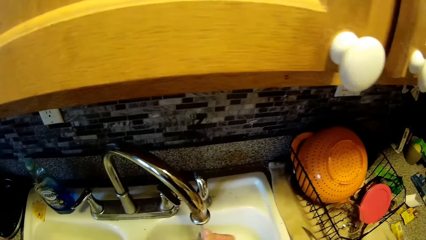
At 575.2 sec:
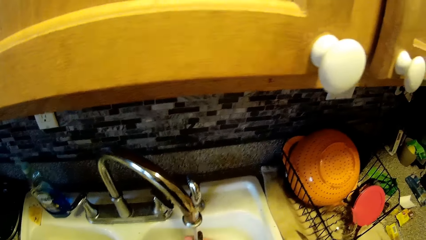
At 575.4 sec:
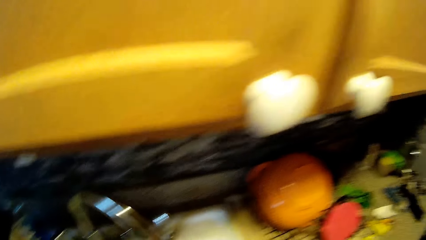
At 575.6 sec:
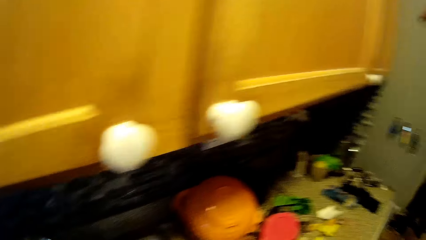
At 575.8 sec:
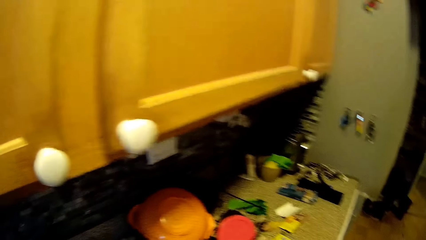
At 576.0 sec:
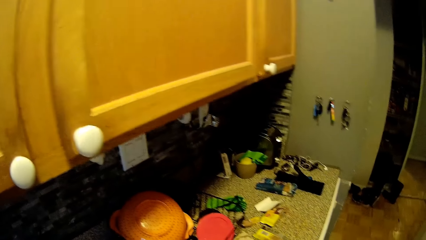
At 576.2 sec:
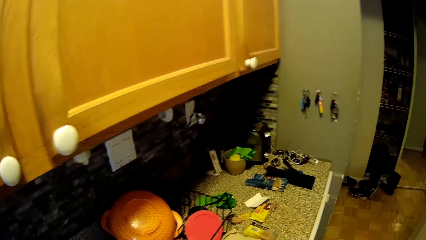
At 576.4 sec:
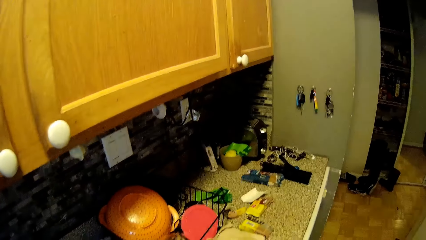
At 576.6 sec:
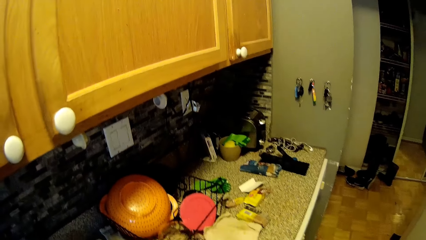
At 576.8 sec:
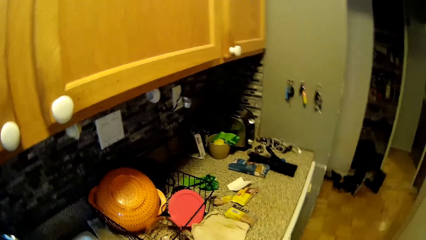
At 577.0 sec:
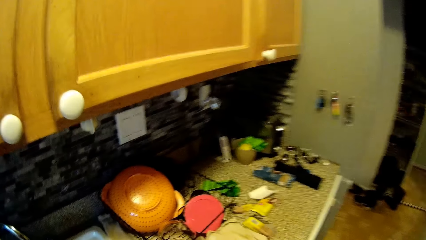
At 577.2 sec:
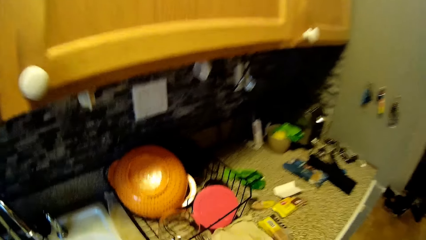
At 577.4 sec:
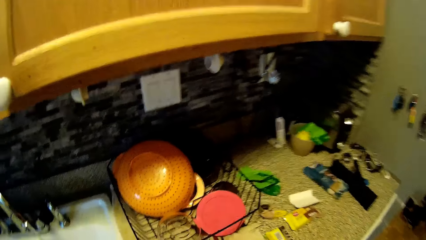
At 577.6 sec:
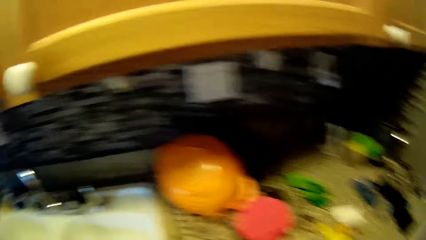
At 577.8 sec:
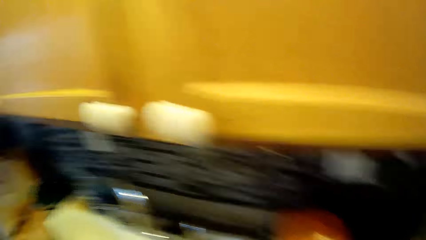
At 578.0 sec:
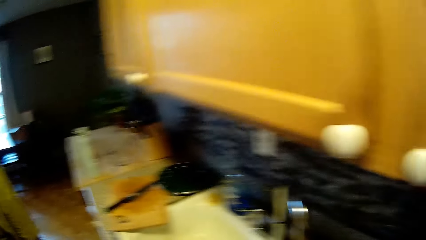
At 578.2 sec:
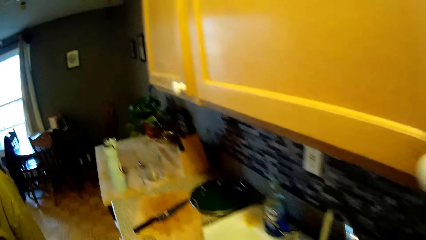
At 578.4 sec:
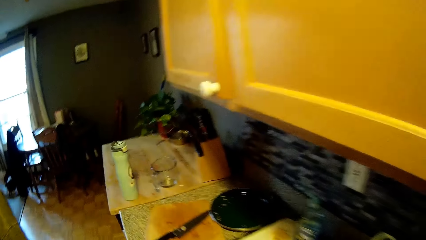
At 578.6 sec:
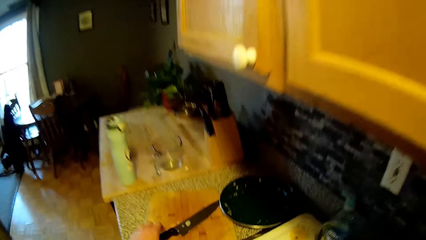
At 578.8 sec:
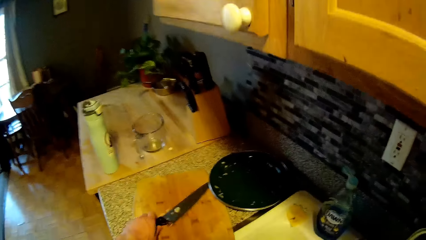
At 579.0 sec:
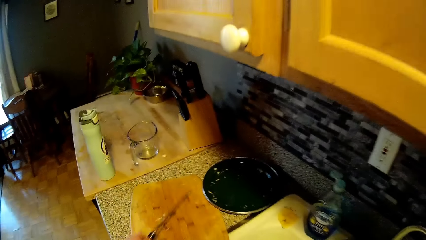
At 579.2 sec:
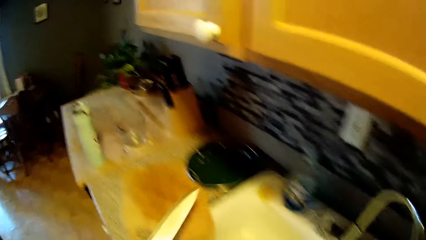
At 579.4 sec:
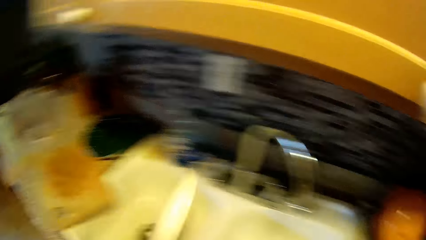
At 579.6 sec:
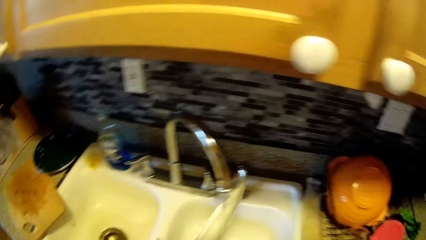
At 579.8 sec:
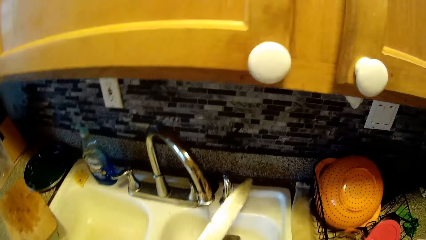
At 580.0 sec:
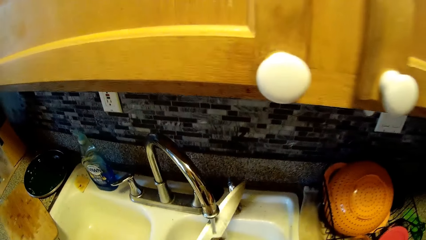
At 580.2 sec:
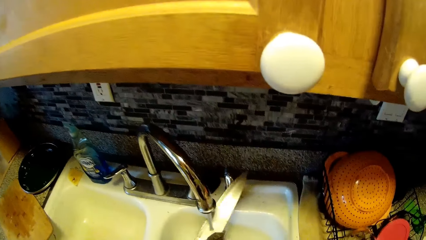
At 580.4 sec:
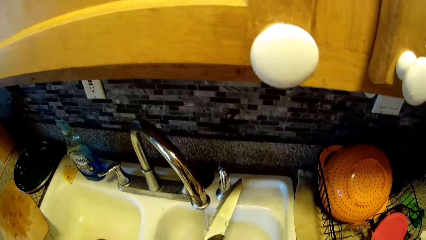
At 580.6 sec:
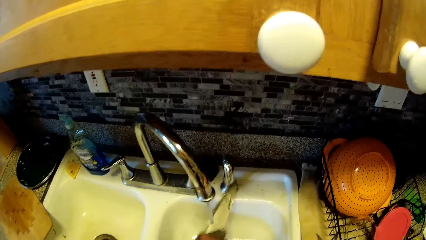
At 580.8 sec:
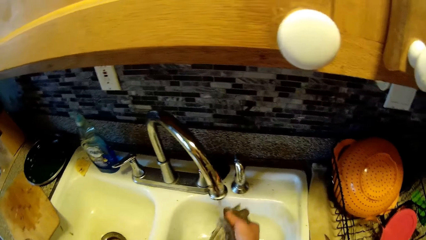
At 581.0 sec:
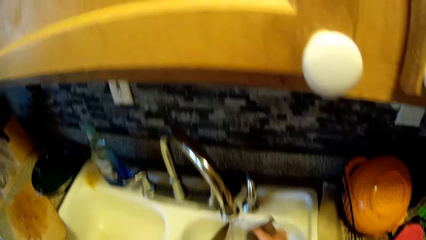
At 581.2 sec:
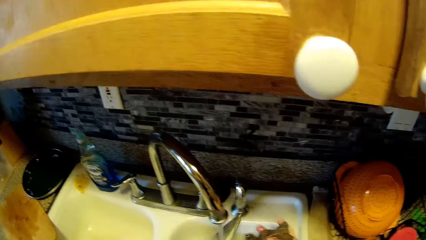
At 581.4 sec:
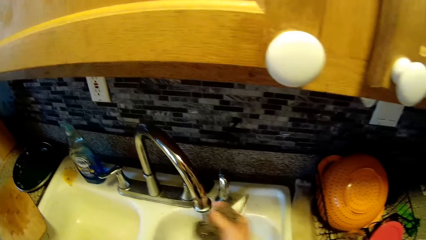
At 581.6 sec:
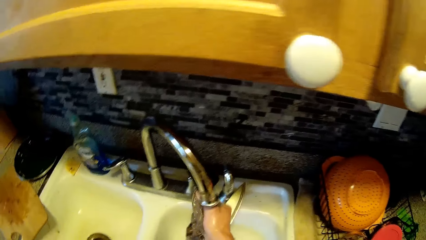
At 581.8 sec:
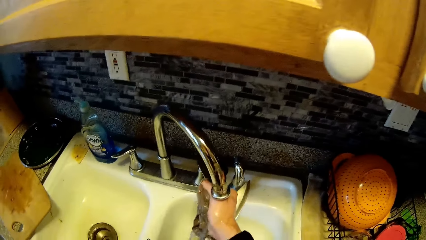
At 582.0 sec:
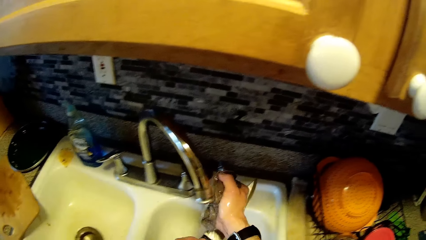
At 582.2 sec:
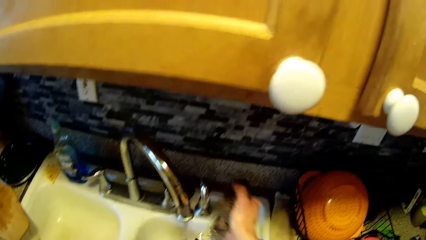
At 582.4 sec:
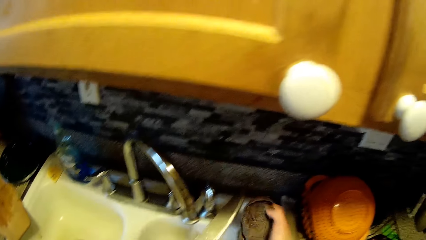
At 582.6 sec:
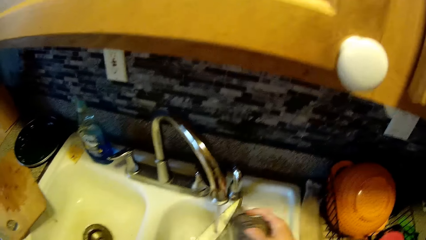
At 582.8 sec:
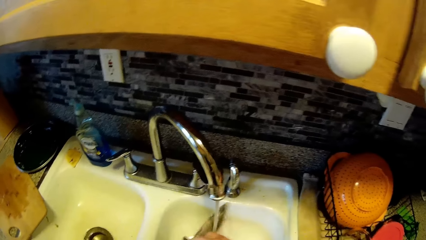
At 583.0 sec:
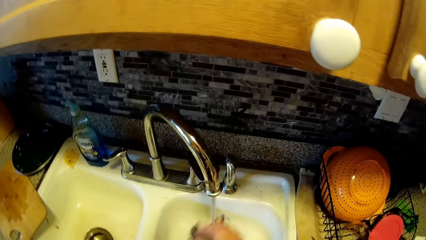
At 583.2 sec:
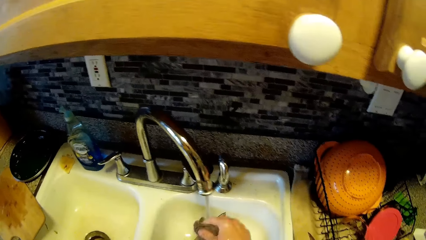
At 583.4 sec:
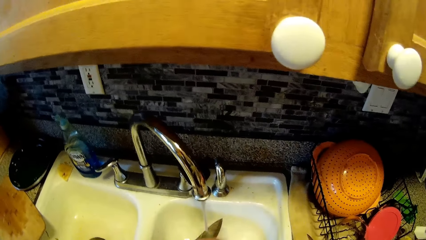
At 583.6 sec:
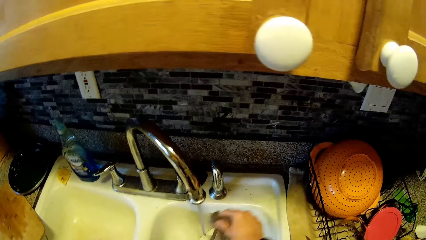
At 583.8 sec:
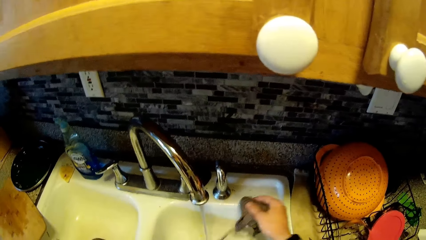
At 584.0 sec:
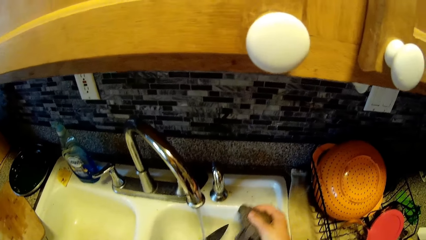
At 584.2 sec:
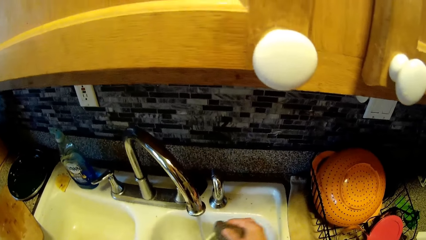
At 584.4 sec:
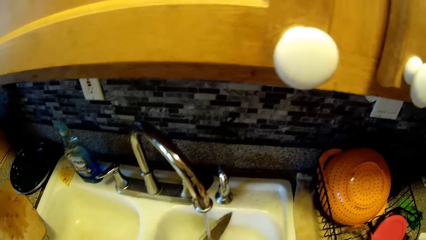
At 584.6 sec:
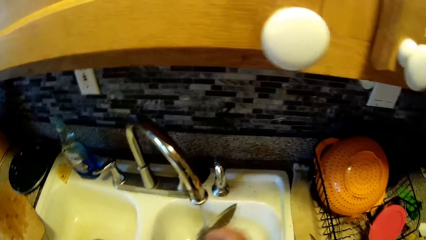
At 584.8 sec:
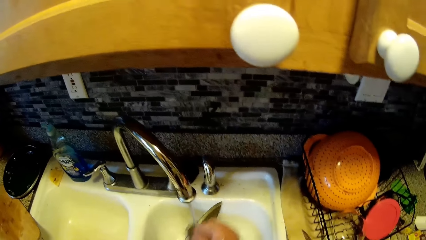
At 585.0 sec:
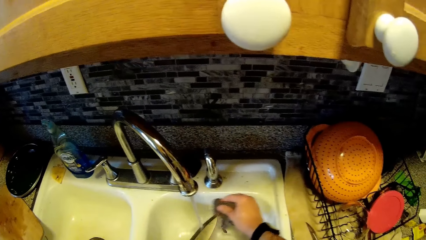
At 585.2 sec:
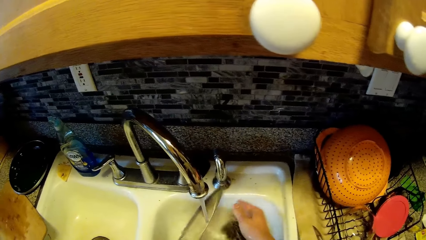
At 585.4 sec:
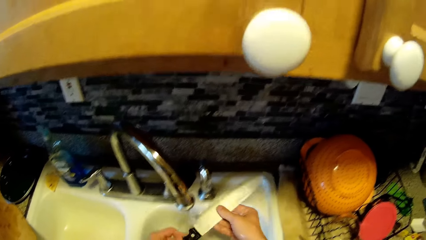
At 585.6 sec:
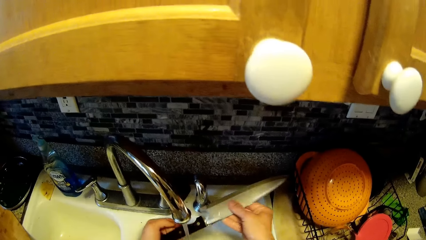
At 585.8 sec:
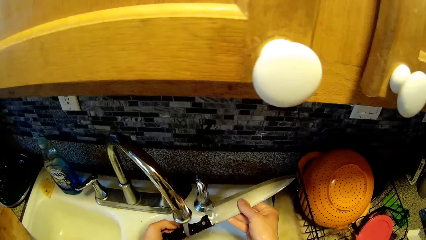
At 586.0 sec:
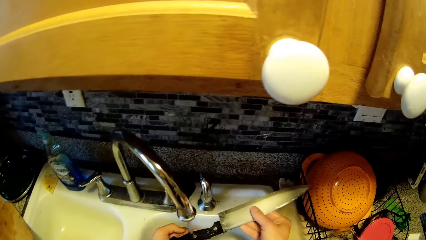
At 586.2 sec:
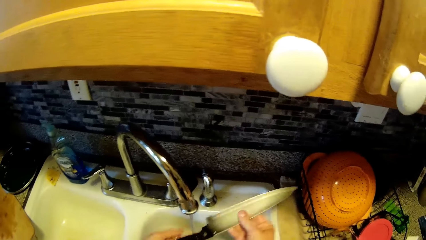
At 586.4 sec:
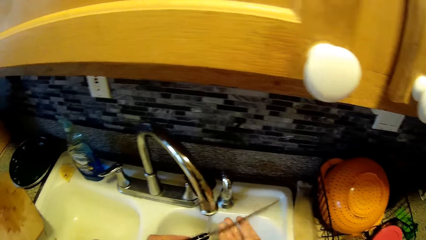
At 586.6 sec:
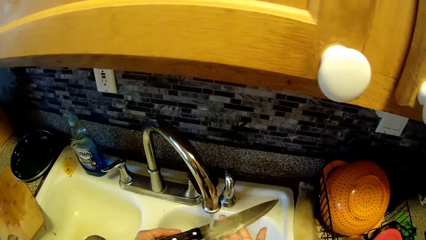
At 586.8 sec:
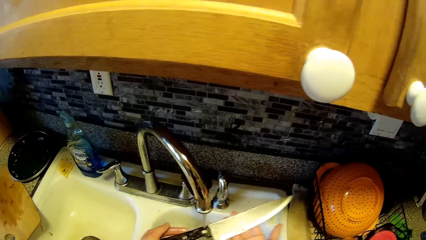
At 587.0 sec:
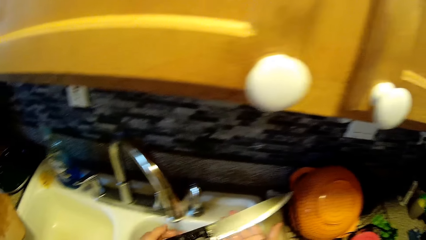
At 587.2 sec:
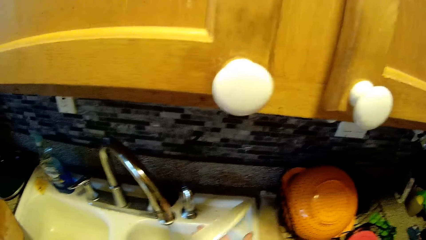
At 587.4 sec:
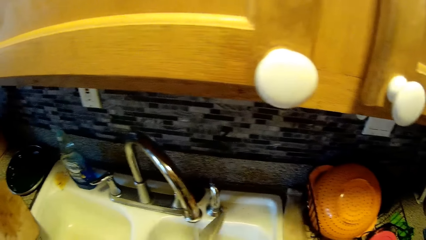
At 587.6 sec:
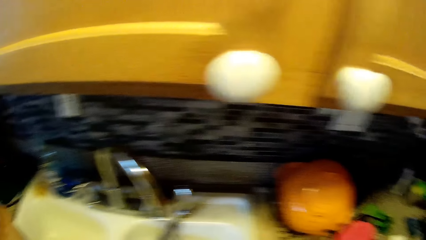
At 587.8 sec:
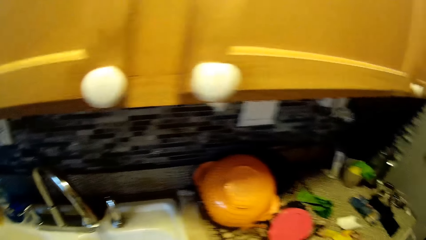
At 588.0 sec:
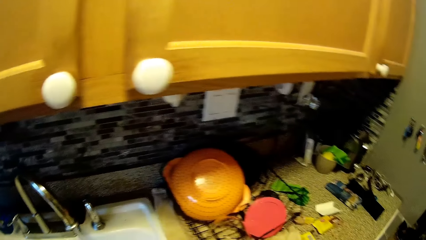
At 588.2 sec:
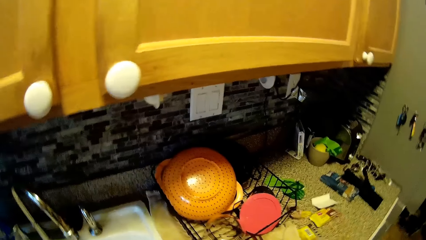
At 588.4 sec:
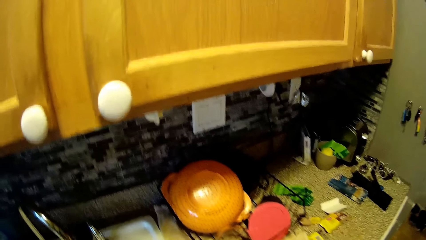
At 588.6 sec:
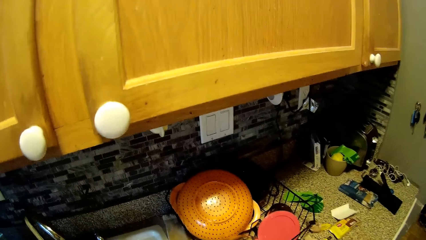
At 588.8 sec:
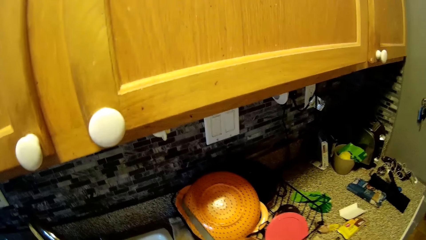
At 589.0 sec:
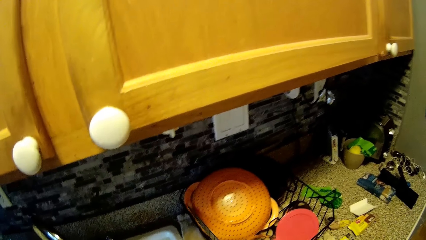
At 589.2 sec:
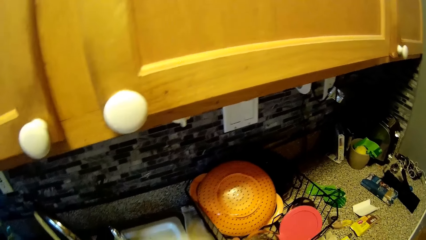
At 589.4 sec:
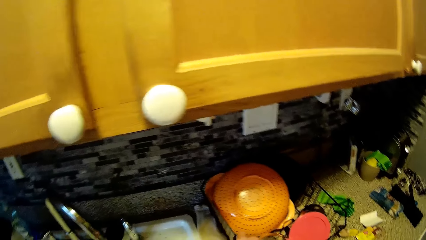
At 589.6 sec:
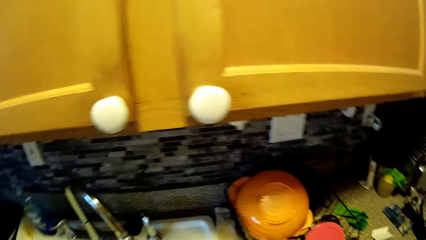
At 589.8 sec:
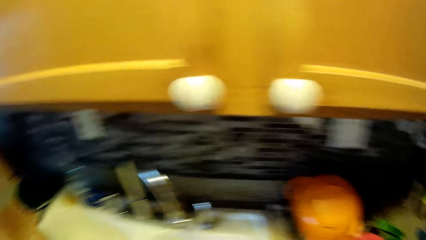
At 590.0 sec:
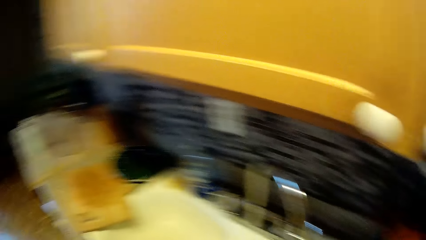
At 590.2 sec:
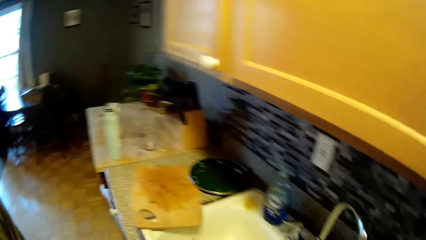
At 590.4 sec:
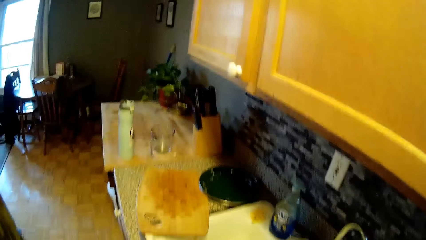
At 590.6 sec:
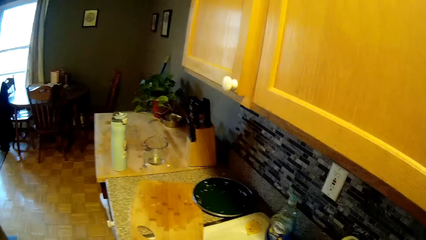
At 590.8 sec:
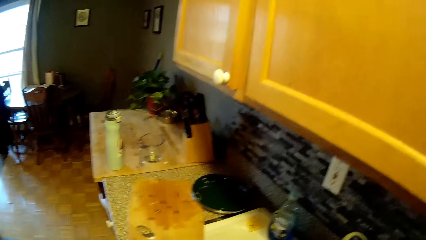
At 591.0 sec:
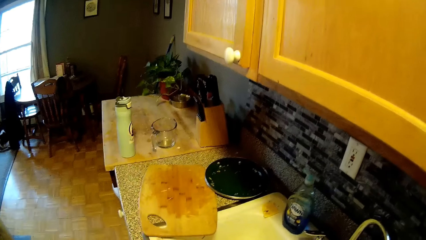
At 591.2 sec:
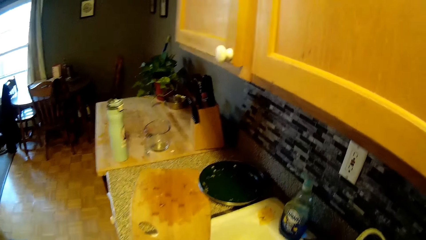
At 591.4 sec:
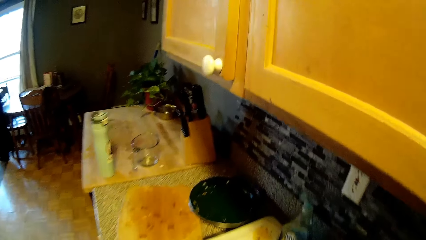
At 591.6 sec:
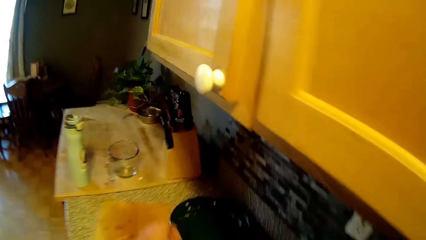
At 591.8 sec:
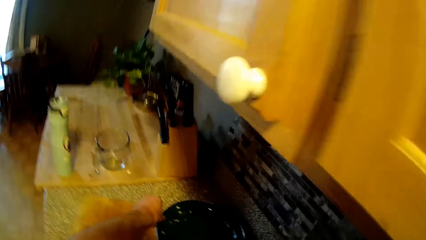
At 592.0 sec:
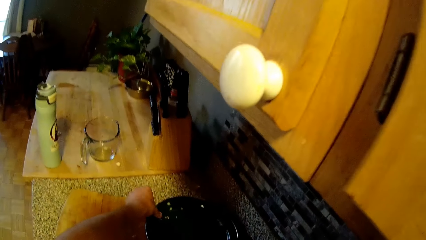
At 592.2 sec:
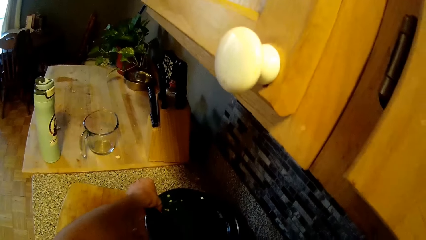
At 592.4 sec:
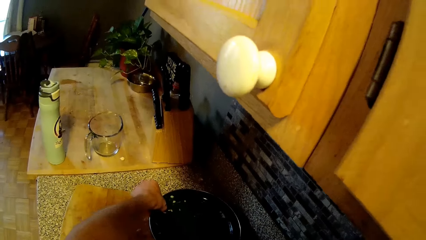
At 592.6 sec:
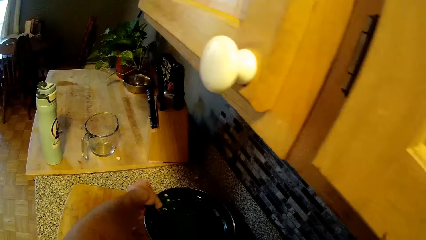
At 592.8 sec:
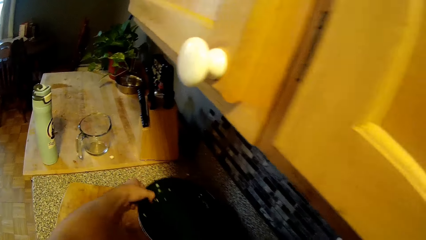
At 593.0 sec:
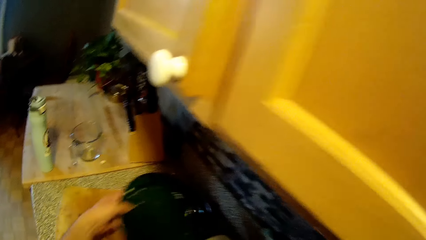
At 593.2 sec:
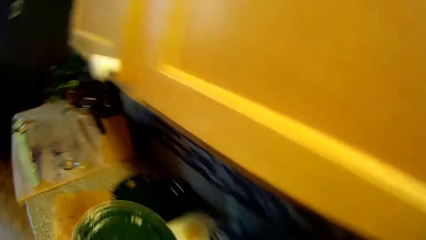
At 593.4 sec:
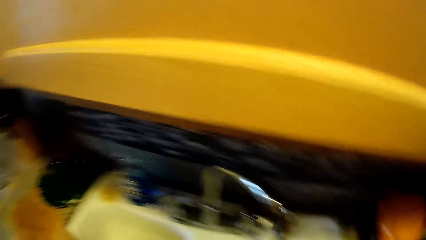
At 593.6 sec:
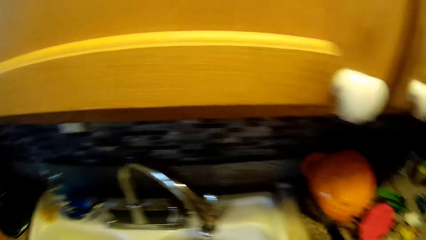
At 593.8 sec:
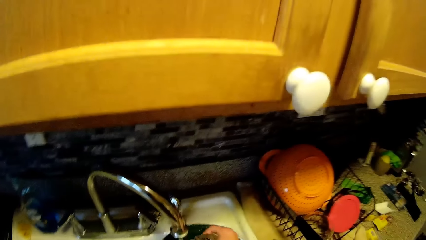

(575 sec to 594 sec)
The camera wearer picks up the knife on the chopping board with his left hand. He washes the knife in the sink with the sponge in his right hand. He drops the knife in a basket on the sink with his right hand. He picks up the plate on the sink countertop with his left hand.
